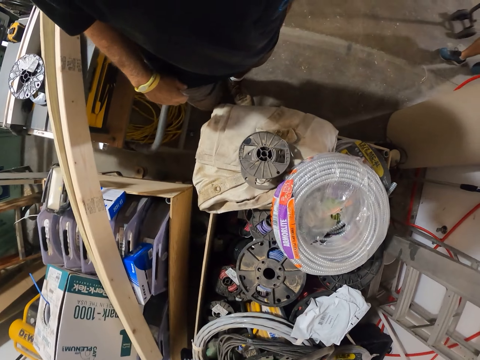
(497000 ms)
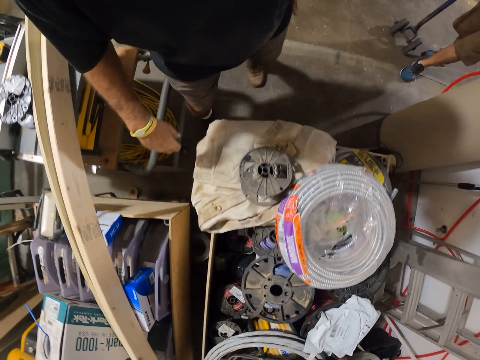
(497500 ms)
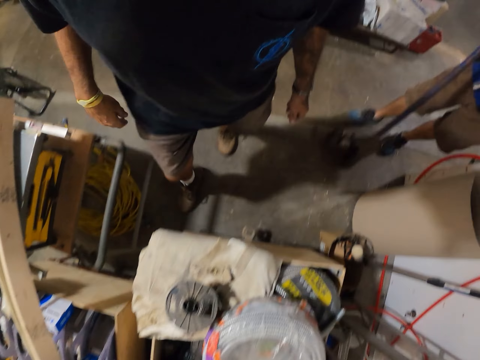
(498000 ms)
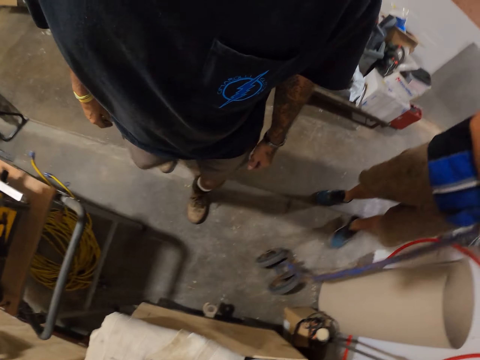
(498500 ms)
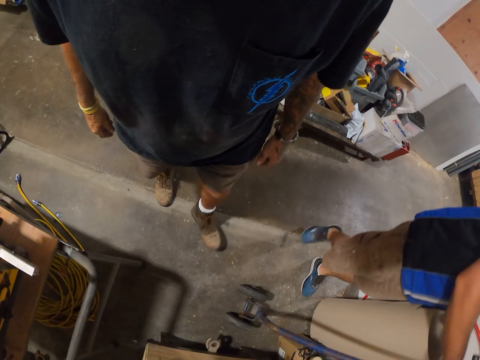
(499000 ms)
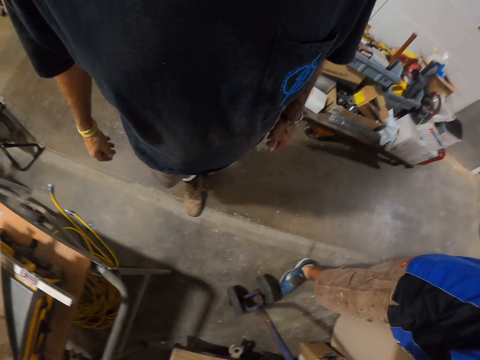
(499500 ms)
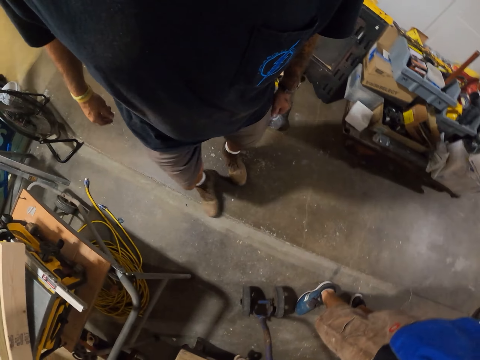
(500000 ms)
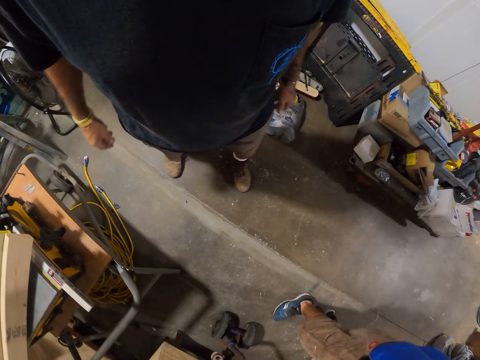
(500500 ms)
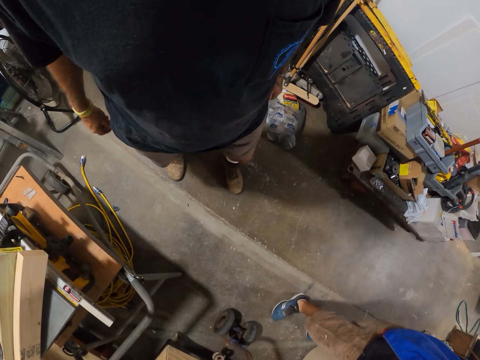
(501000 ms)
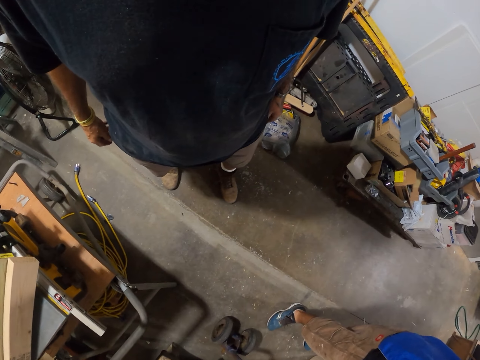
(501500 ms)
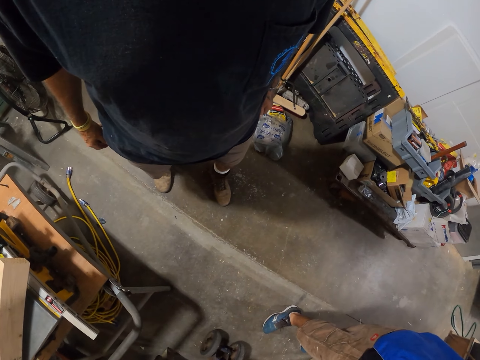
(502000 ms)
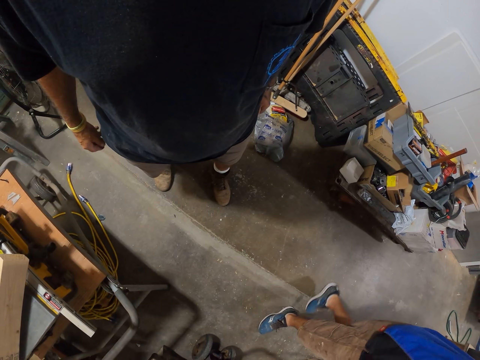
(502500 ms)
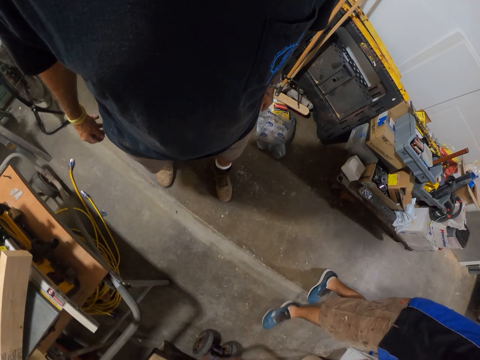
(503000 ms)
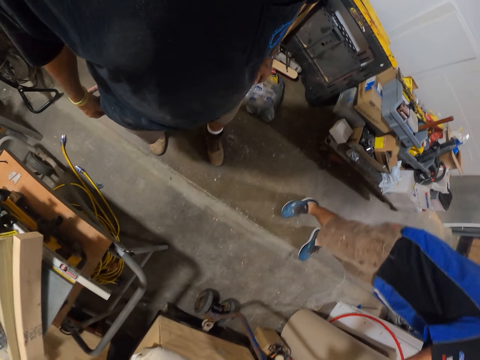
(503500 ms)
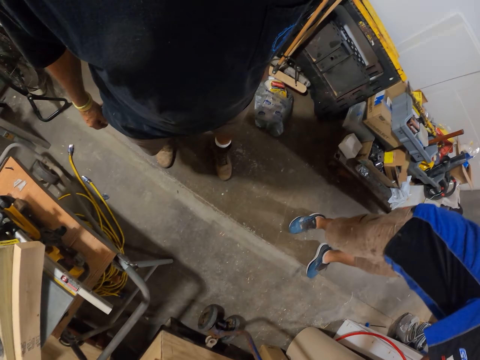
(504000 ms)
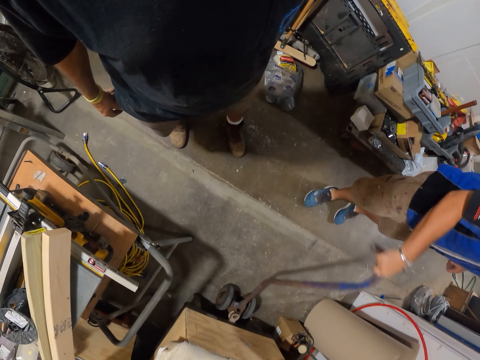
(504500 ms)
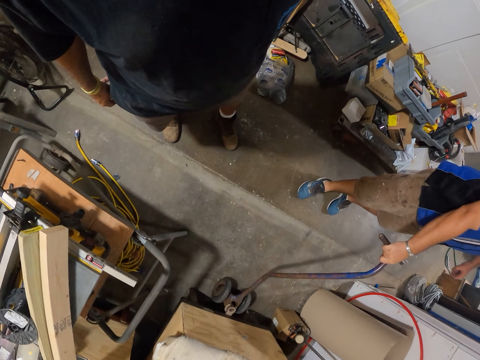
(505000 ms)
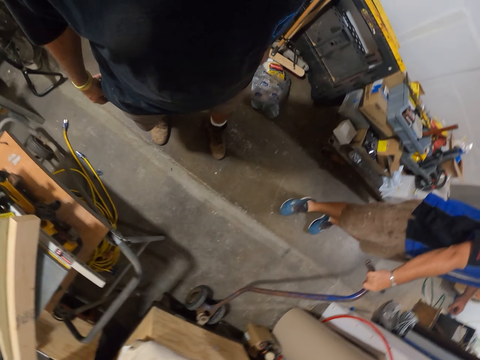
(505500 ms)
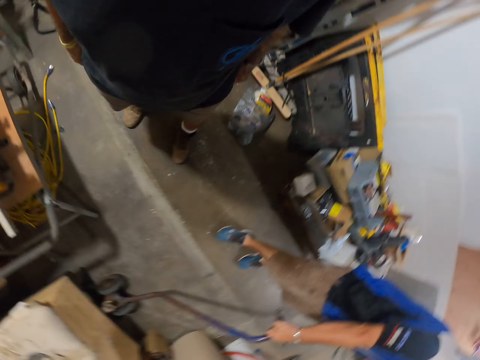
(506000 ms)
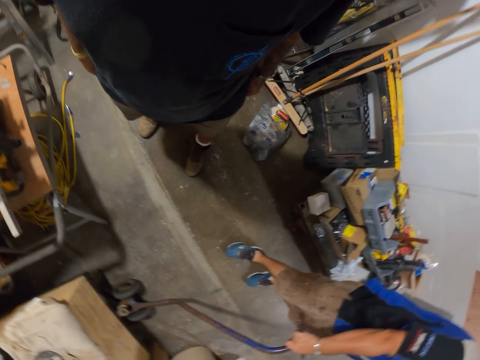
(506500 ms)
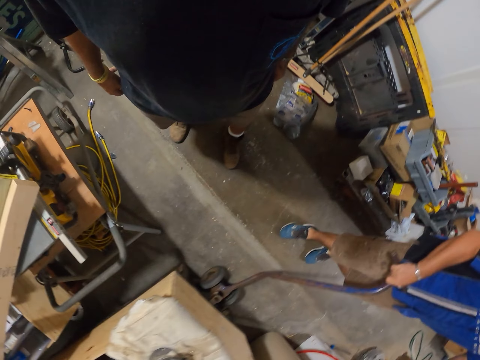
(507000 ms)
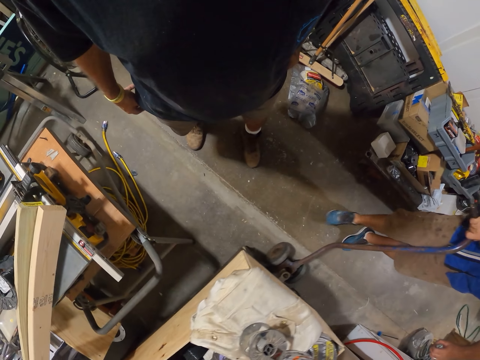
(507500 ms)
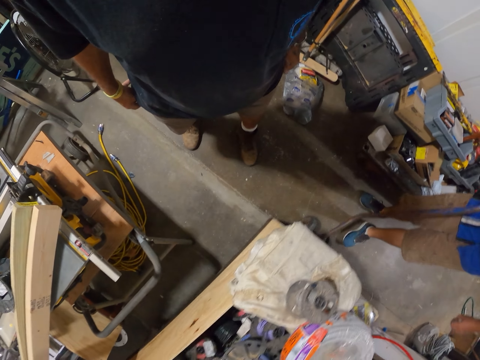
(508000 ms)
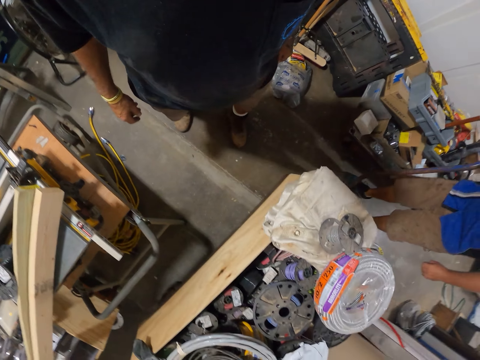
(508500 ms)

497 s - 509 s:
A man holds something.

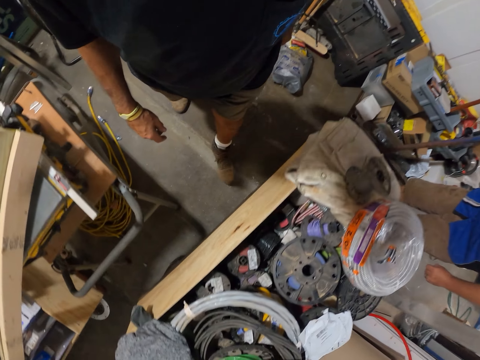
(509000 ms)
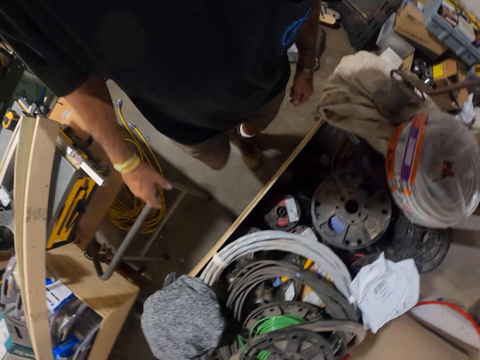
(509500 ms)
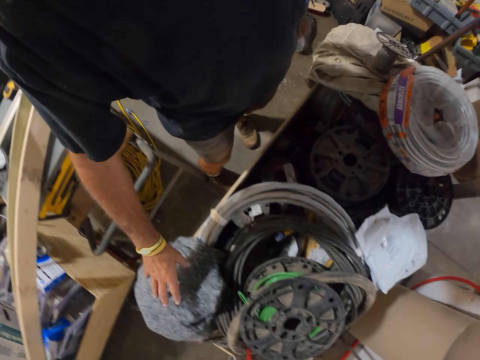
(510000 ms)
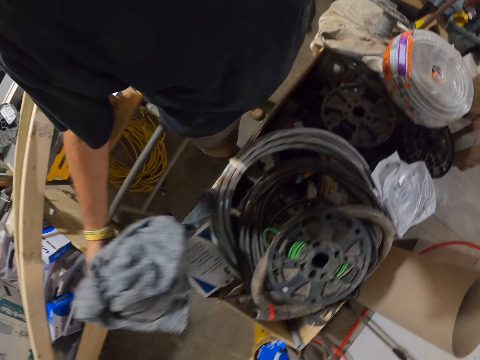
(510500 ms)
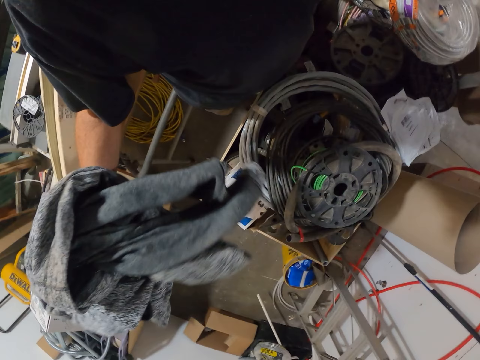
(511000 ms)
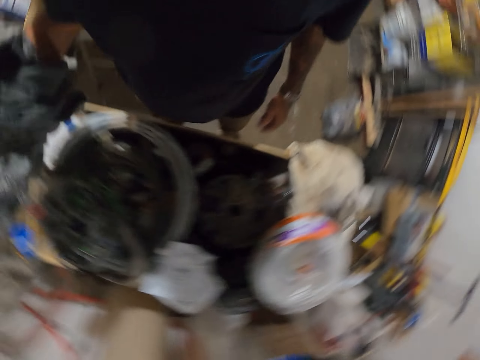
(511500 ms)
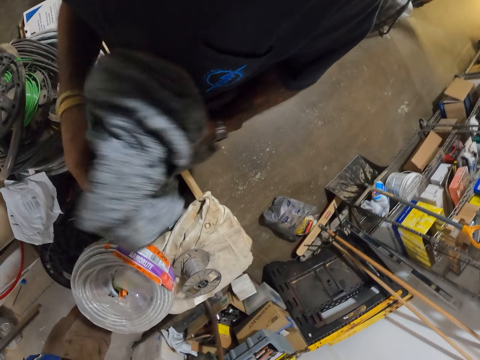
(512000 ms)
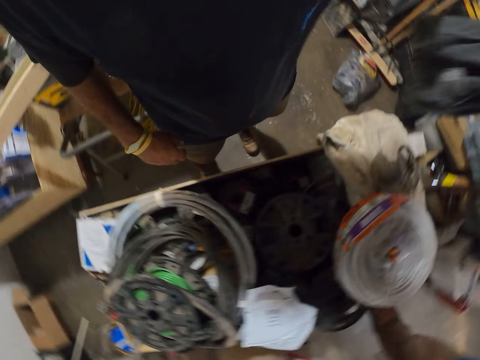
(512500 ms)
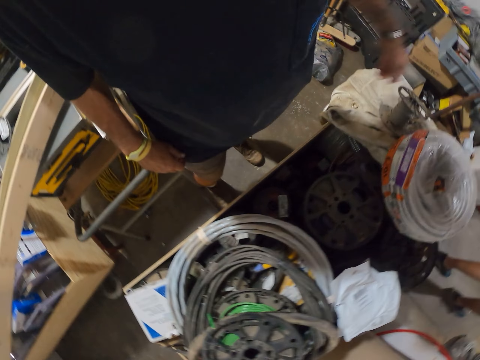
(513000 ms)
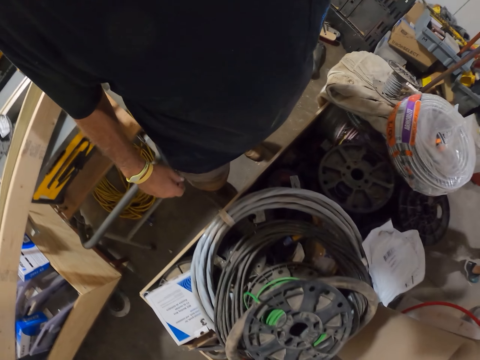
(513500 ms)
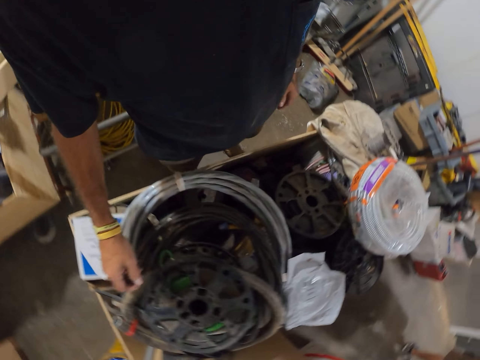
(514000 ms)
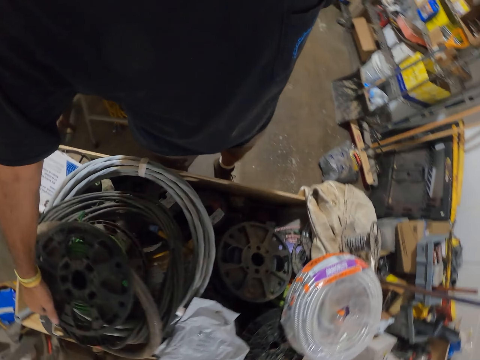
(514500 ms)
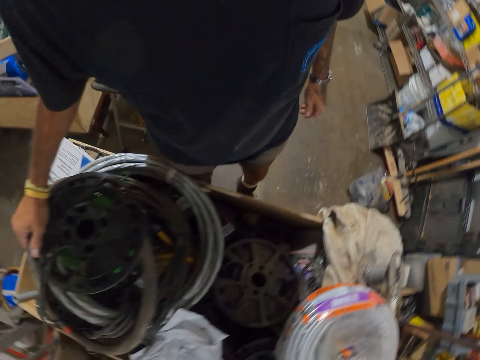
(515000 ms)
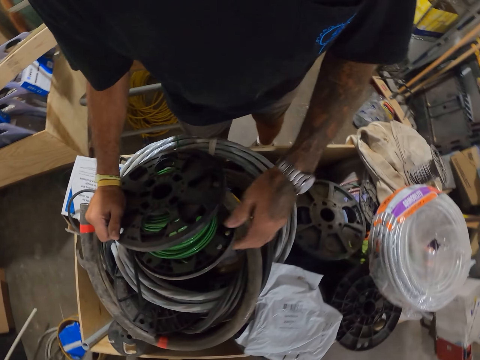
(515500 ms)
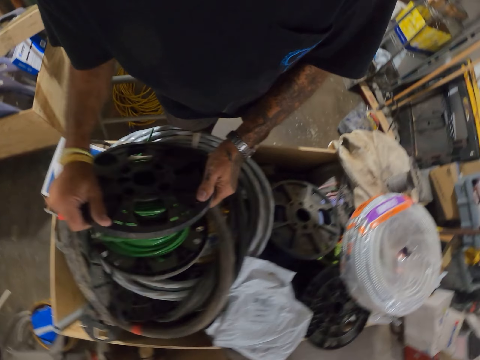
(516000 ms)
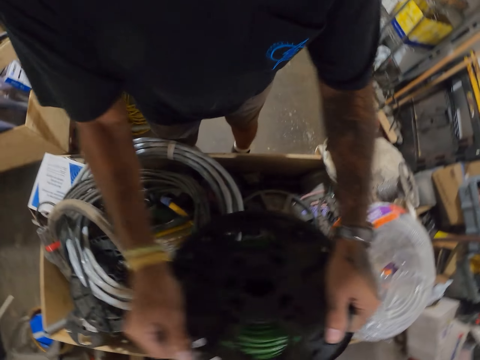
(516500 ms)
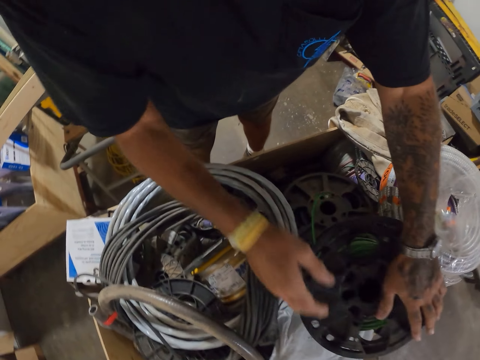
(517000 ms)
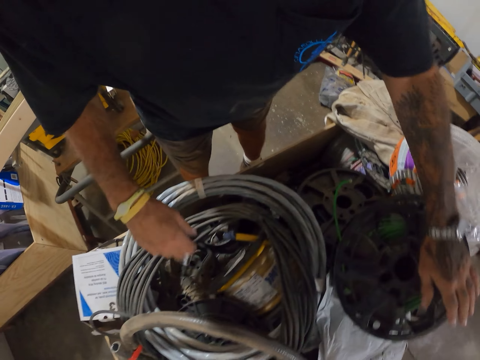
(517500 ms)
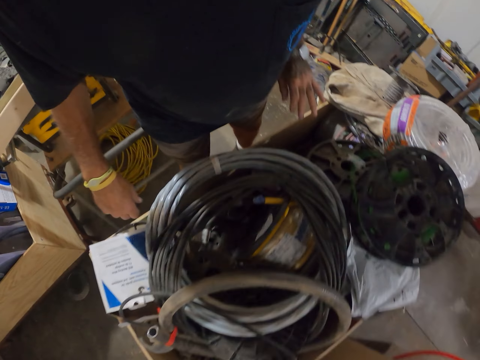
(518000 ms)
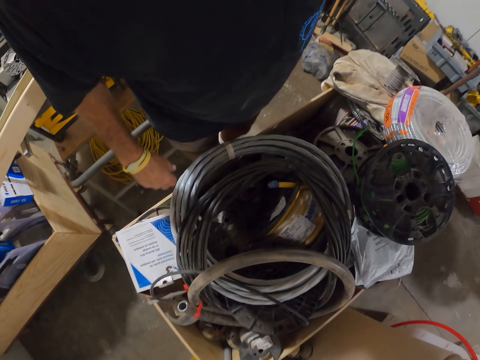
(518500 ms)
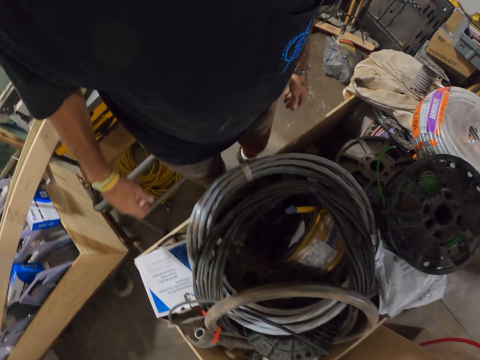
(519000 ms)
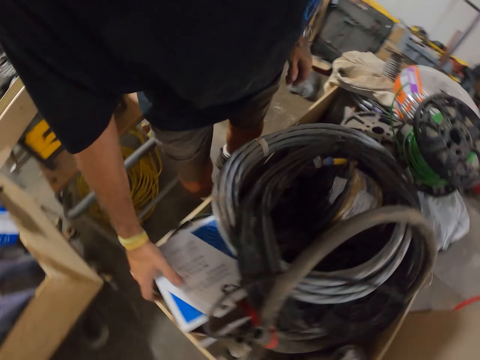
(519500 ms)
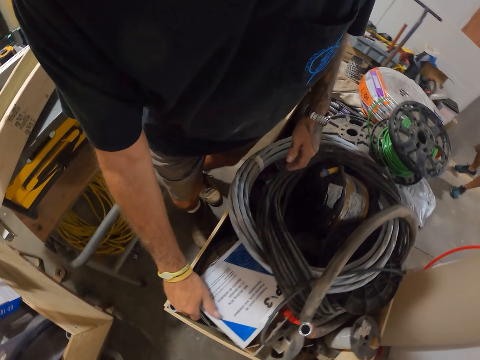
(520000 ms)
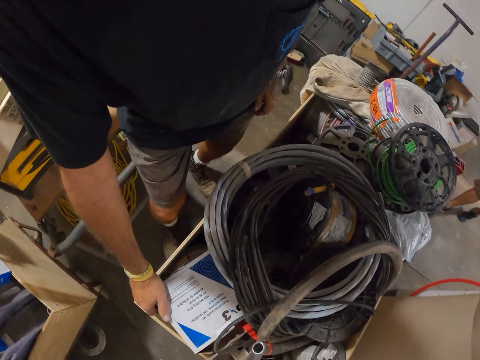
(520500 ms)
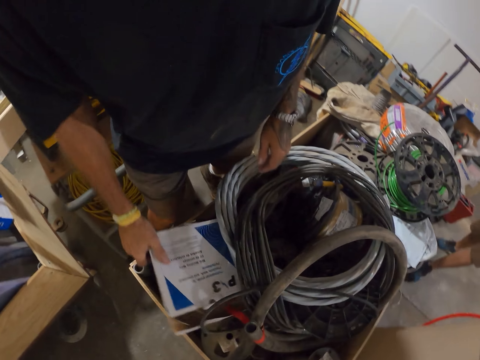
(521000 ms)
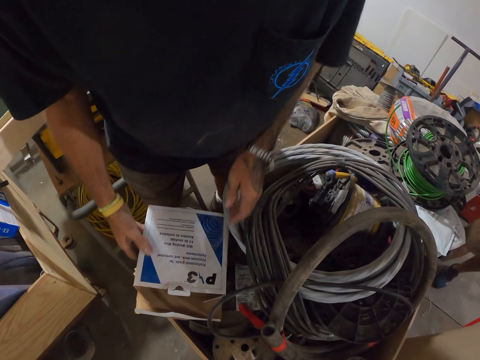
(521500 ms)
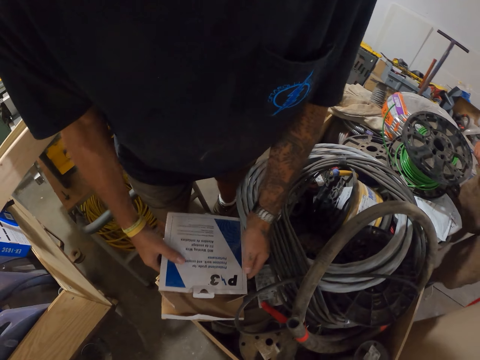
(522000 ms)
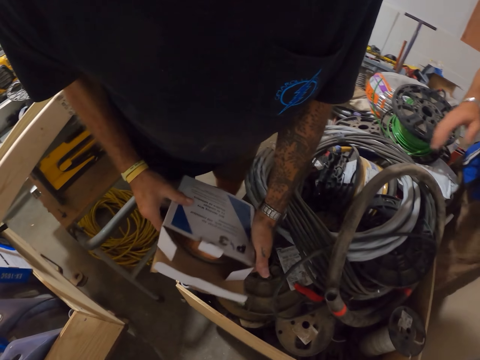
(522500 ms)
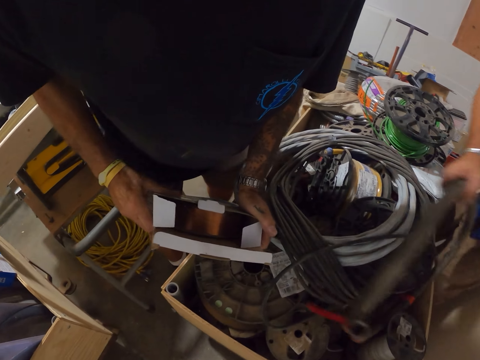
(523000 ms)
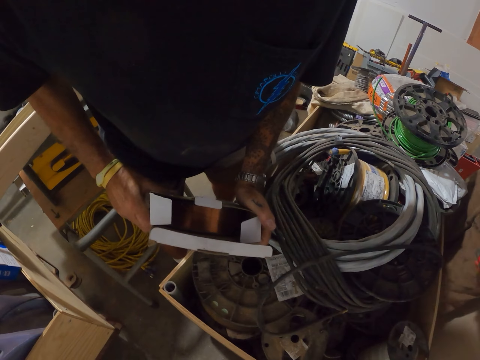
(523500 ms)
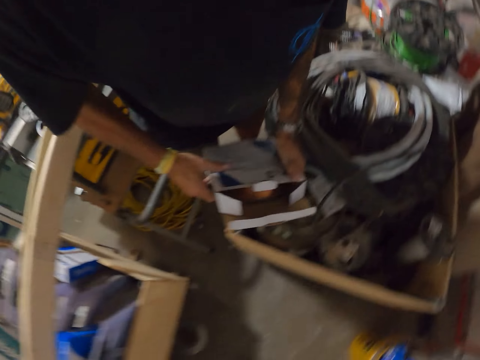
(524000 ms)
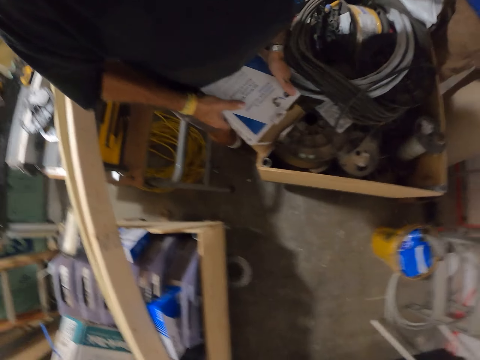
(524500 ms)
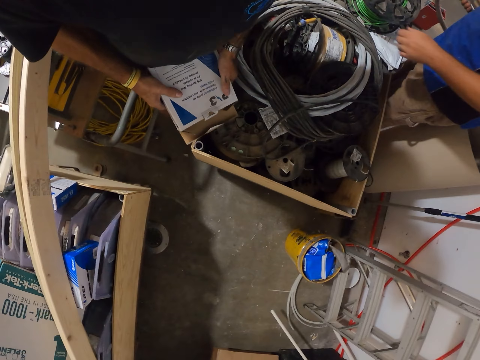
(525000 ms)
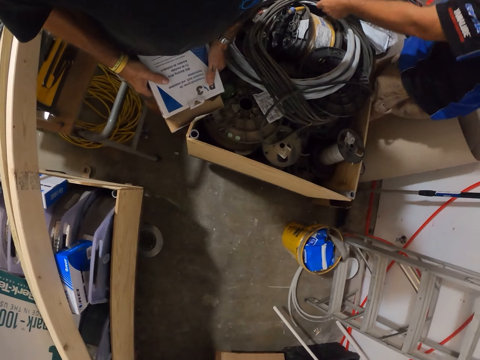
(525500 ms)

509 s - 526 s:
The camera wearer picks up a cloth. They put the cloth down. They check the cable reel in the carton. They pick the carton.
